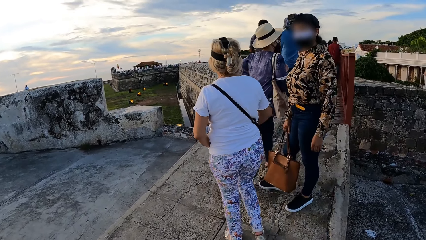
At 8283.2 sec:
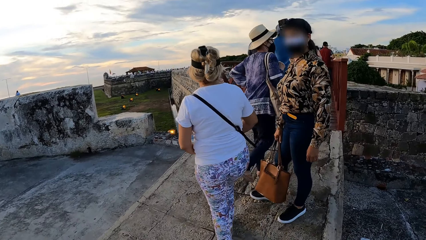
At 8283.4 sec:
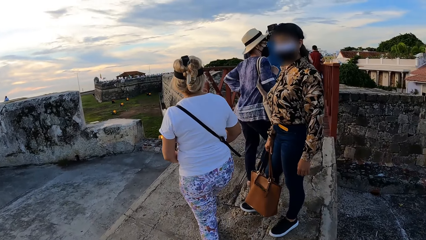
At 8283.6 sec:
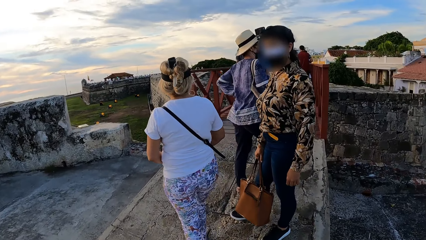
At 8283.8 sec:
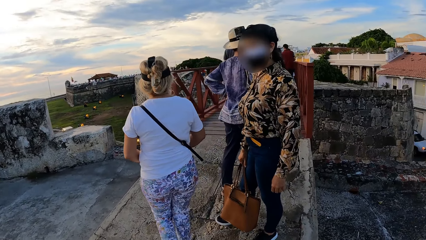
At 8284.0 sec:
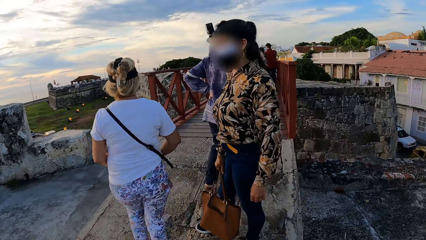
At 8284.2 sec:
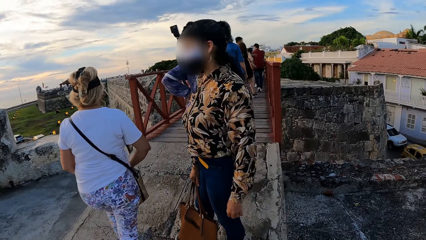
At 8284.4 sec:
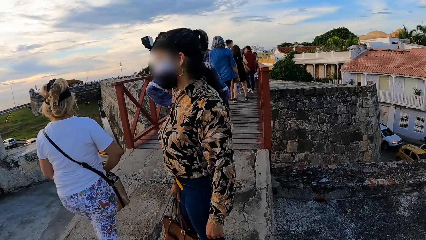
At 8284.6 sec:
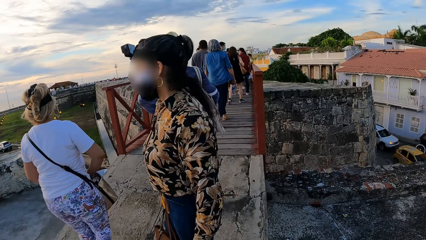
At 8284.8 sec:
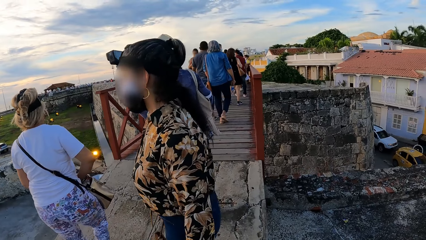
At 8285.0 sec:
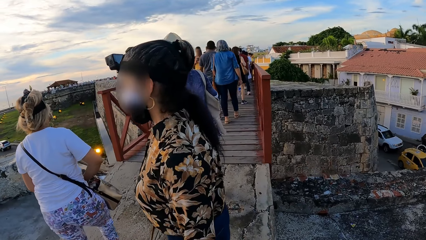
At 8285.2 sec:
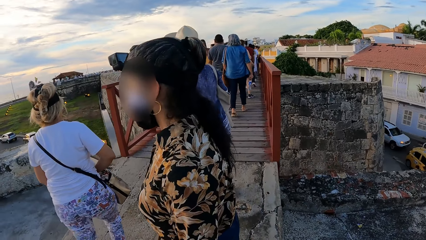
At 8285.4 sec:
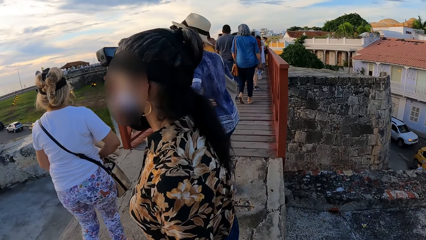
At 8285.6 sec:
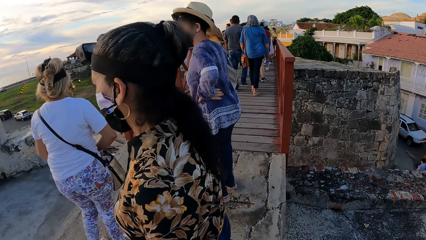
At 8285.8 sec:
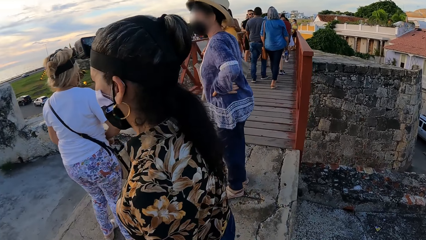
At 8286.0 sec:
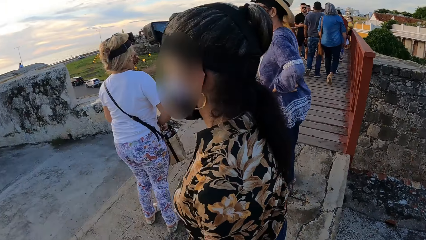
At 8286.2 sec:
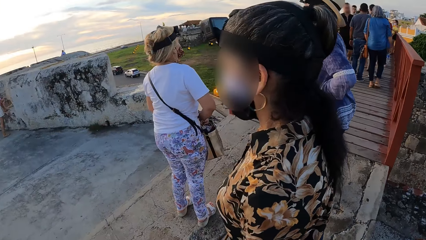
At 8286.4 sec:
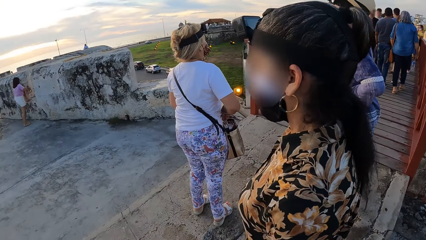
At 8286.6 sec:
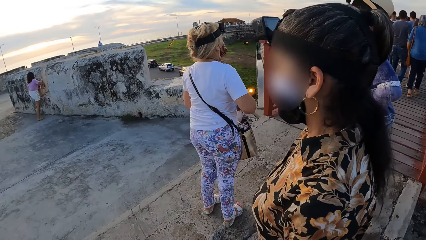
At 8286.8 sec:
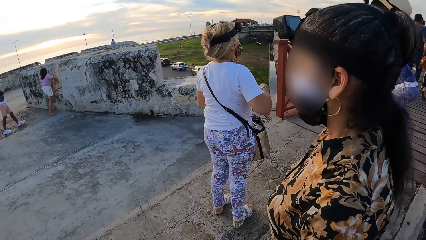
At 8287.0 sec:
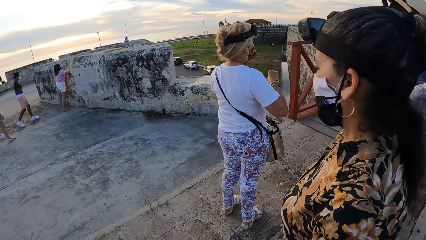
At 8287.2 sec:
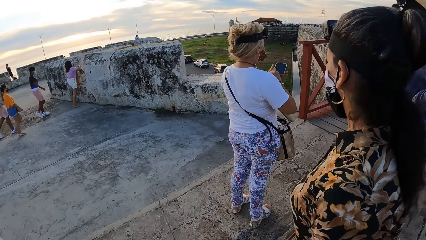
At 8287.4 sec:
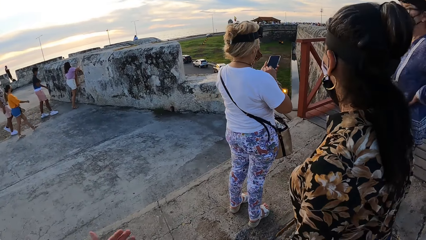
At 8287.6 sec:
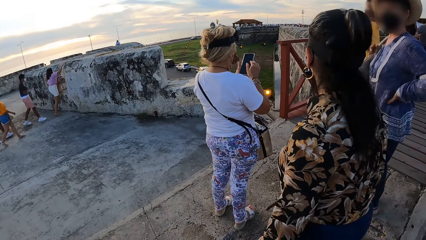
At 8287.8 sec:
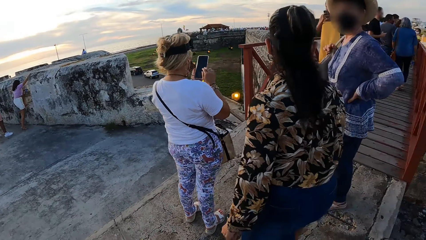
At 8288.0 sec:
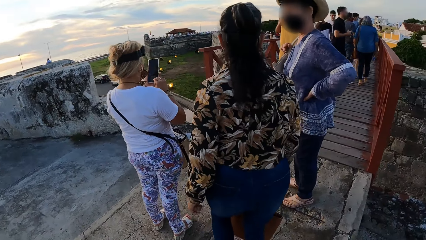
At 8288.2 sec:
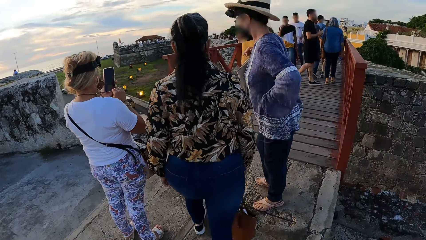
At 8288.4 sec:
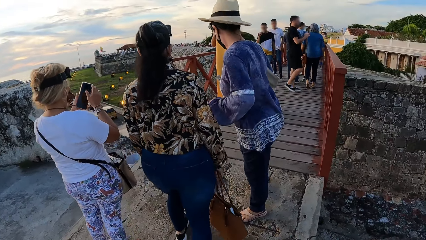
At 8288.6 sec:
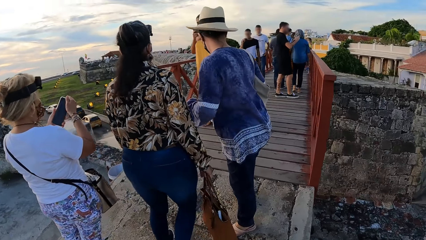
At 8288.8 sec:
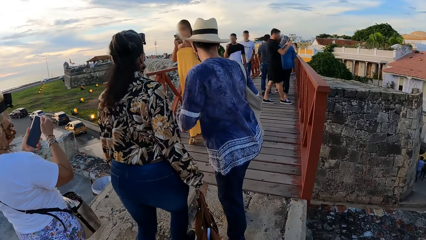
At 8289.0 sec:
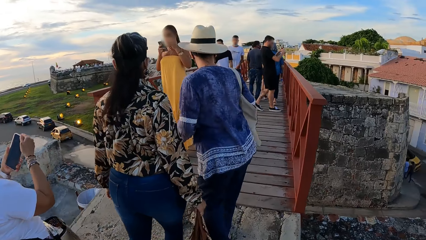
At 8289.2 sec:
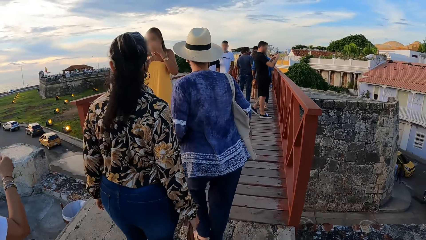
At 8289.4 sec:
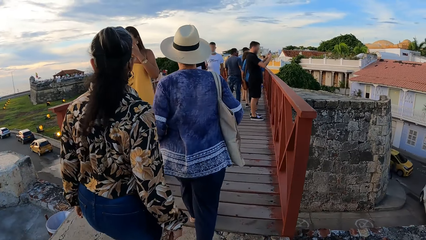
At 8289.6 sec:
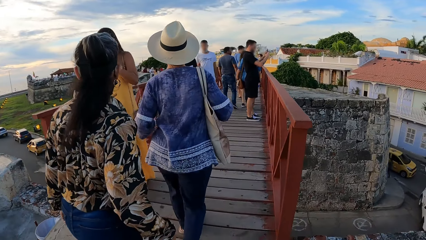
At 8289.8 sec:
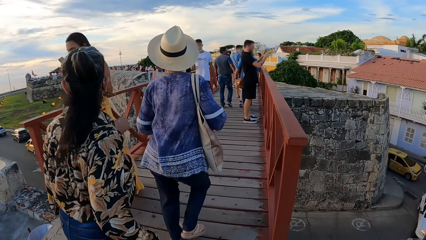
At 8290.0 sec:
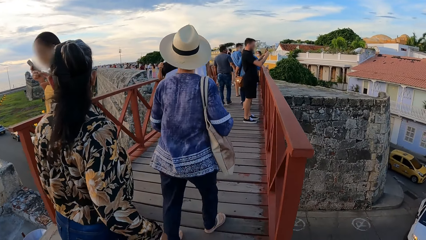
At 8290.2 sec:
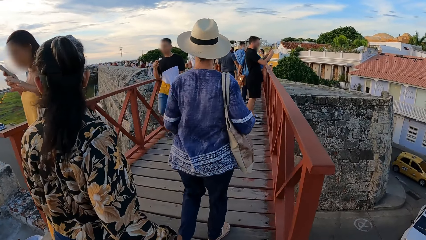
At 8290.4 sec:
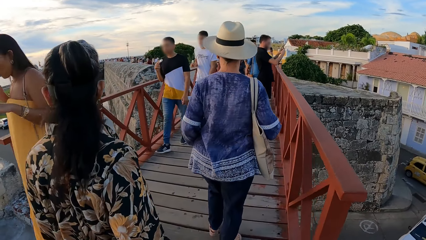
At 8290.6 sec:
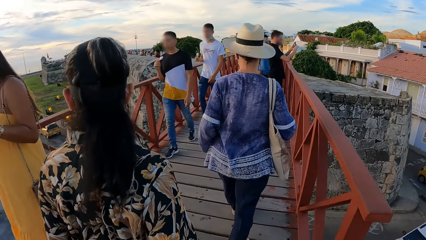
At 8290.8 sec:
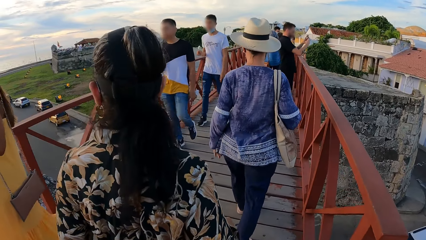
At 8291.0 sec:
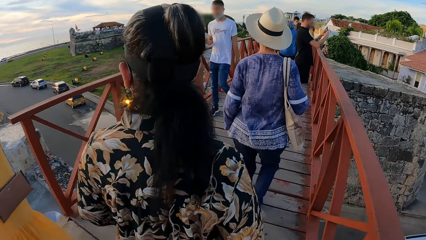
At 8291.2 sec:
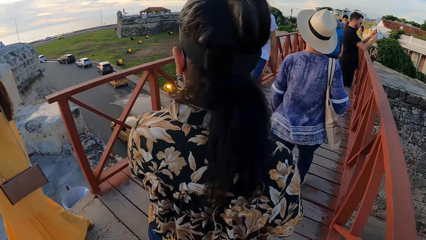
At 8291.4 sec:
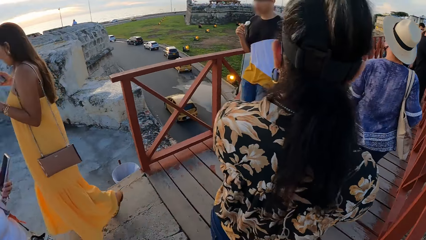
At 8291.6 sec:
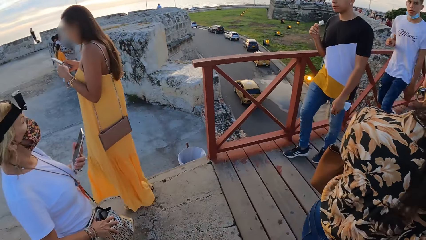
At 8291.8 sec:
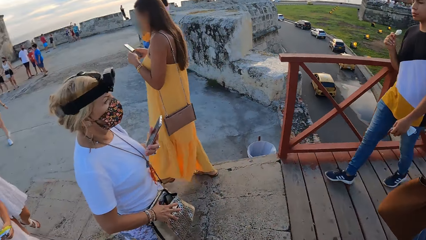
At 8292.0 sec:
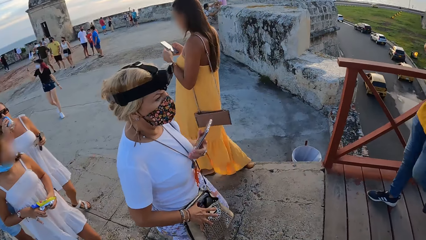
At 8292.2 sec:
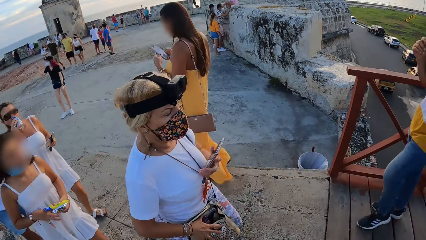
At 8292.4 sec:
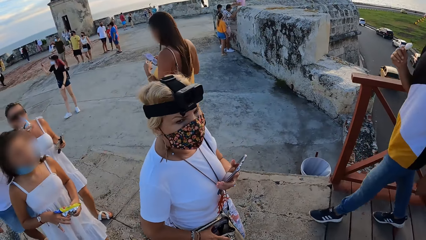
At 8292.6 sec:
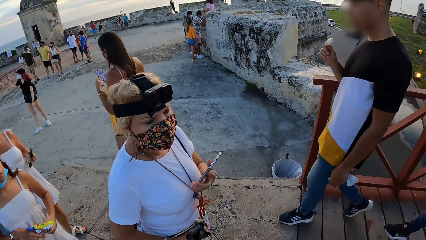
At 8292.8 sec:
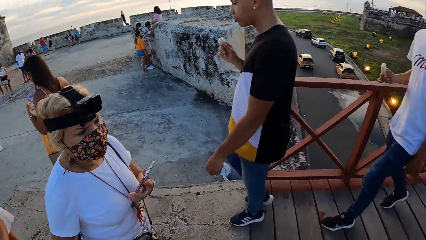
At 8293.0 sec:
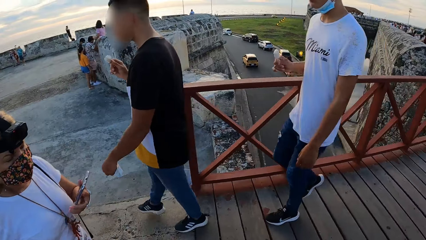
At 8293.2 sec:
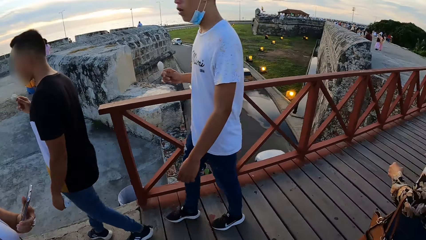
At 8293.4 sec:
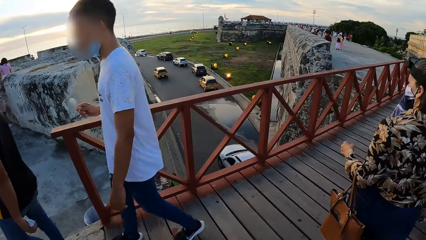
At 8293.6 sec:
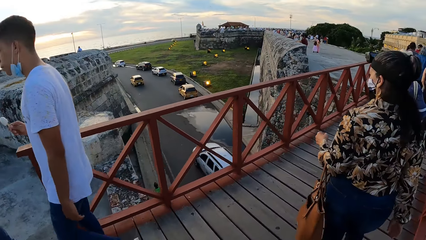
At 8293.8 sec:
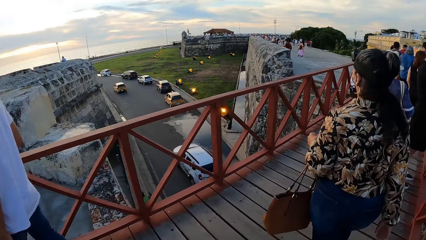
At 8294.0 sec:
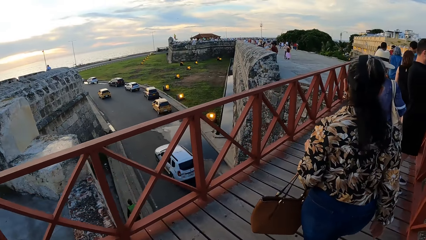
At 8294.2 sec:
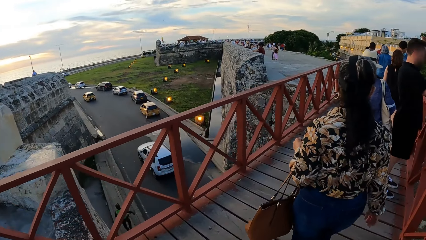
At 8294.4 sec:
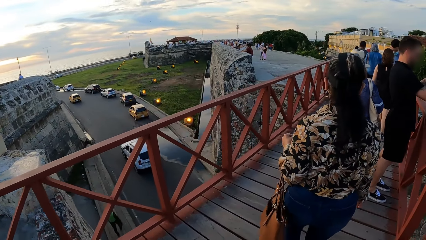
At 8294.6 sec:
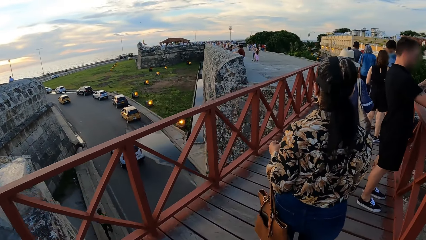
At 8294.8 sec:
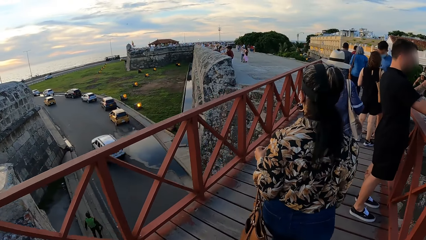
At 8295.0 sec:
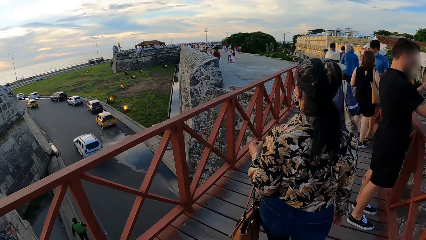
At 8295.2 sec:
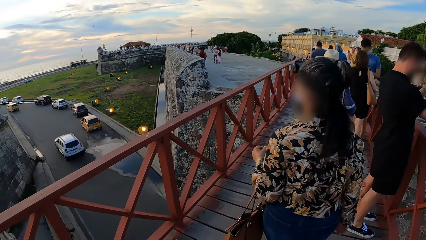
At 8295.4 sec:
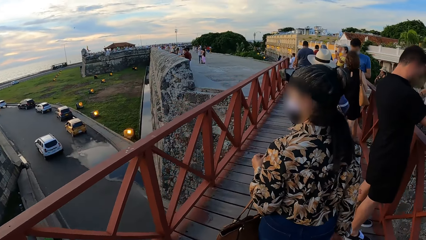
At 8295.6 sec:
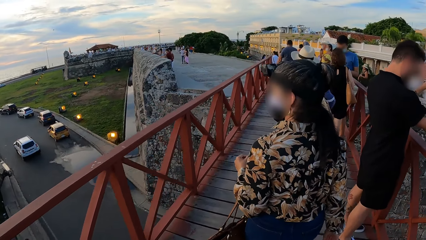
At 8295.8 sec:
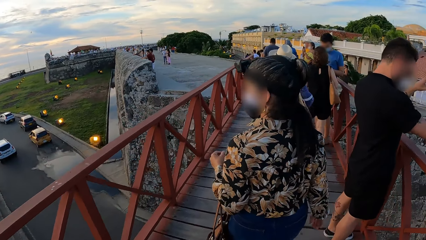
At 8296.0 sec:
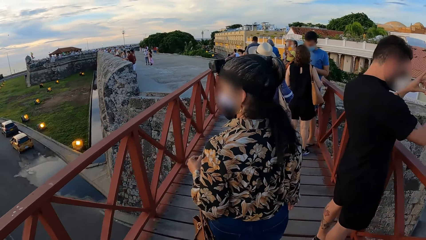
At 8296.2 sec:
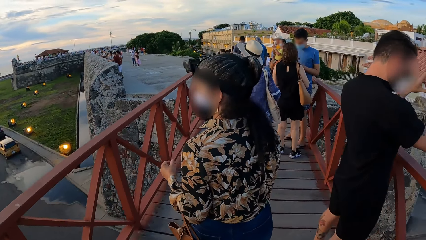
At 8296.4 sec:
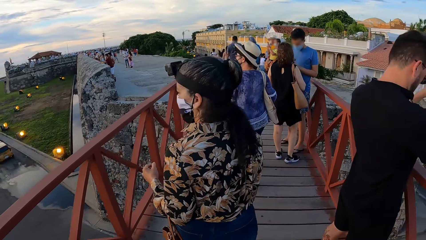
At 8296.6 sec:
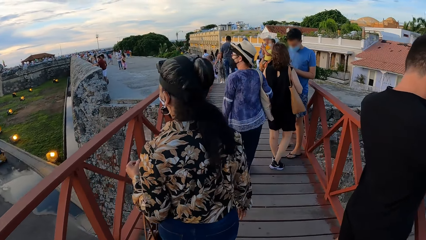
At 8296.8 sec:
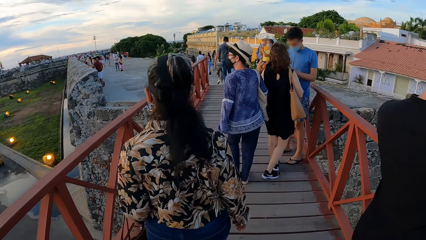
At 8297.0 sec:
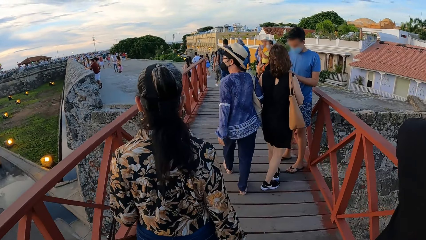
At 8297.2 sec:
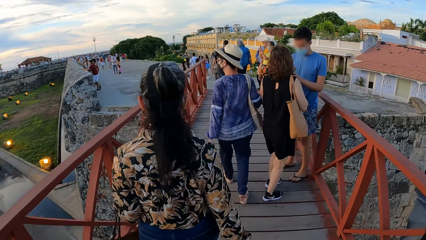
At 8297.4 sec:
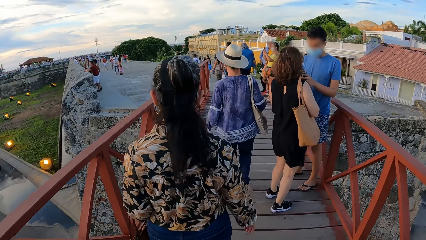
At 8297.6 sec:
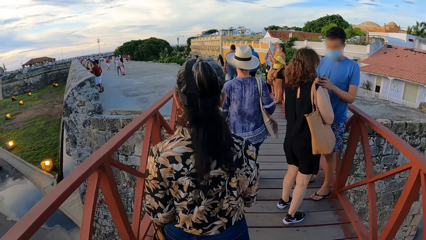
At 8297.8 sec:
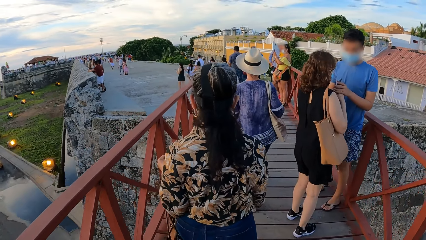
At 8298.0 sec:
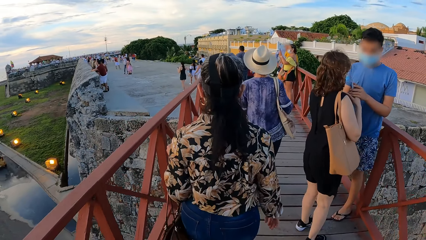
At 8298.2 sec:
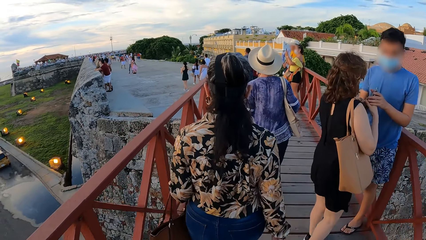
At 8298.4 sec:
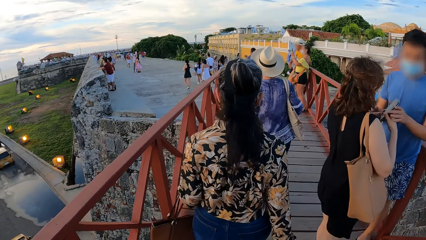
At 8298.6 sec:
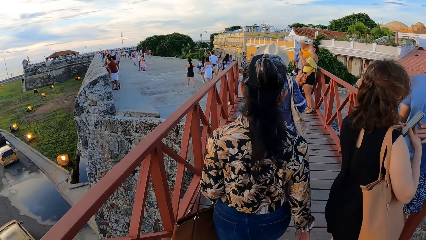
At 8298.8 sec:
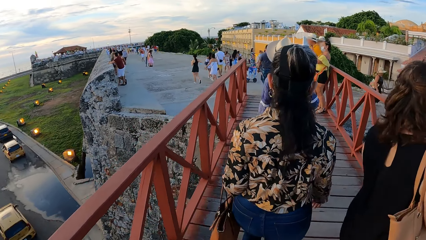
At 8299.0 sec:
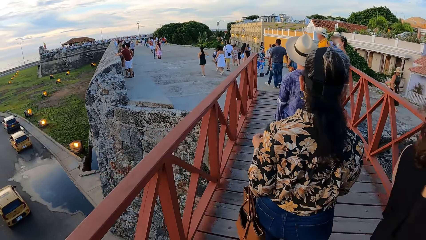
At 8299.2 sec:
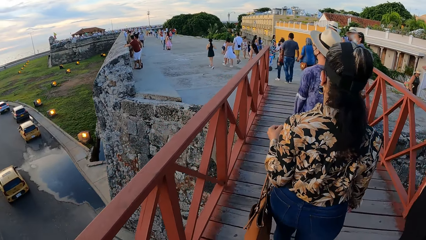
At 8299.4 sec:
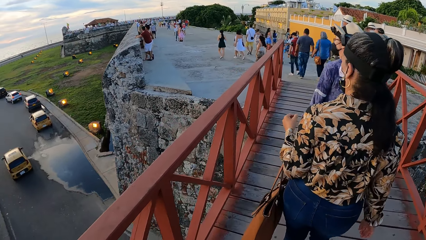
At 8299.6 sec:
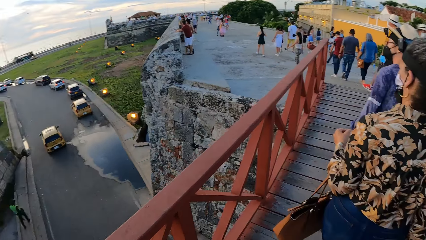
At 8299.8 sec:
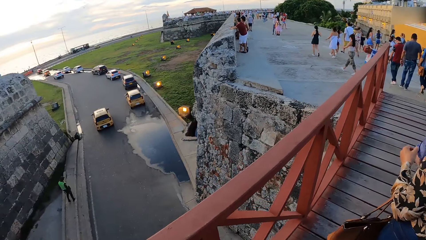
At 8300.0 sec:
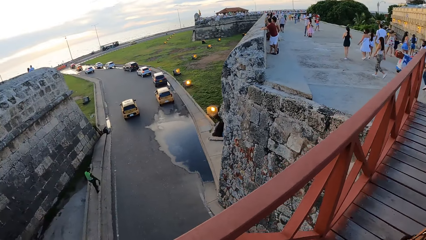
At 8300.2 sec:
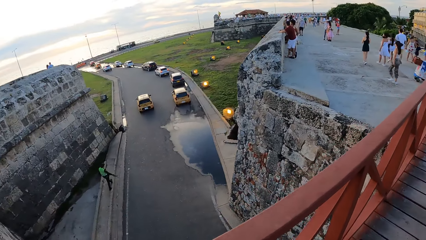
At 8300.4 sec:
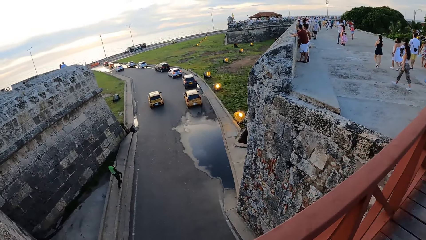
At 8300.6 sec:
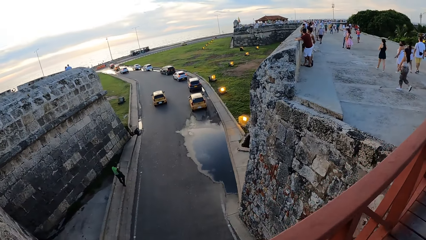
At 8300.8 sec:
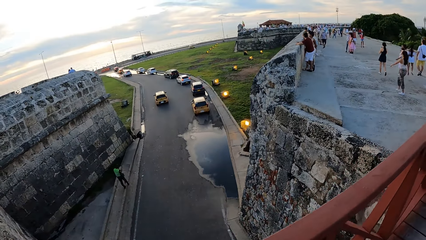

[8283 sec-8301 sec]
A woman removes the phone from the bag on her waist with her right hand. She transfers the phone from her right hand to her left hand. Another woman walks in the walkway. The first woman holds the phone in her left hand with both hands, and operates the phone. A third woman walks in the walkway. The camera wearer walks in the walkway. The first woman walks in the walkway. The camera wearer walks away.
